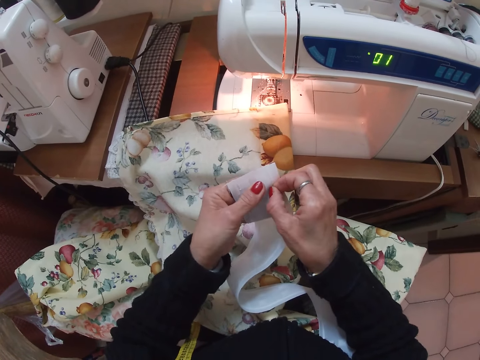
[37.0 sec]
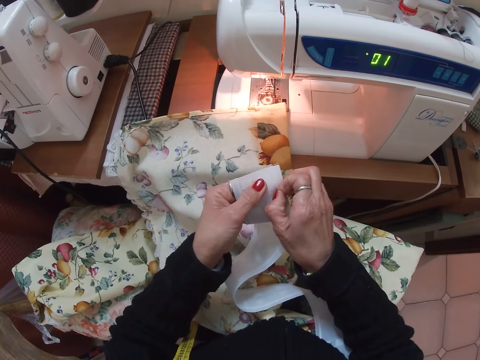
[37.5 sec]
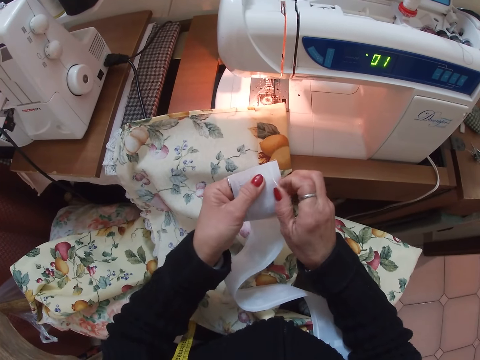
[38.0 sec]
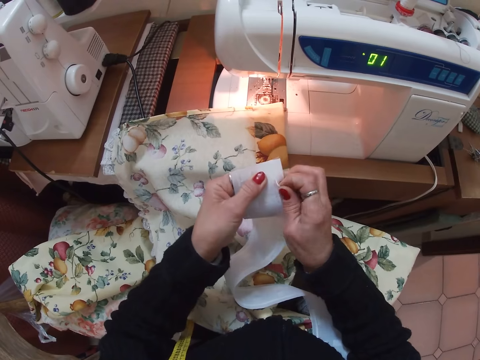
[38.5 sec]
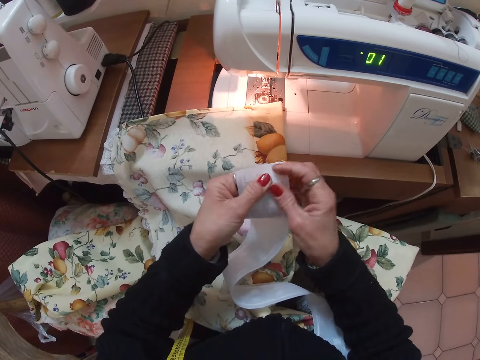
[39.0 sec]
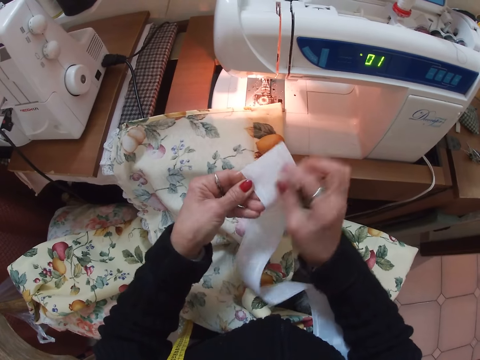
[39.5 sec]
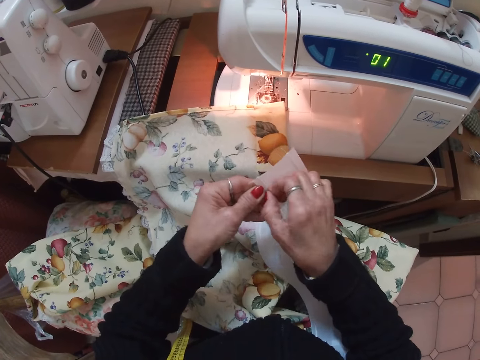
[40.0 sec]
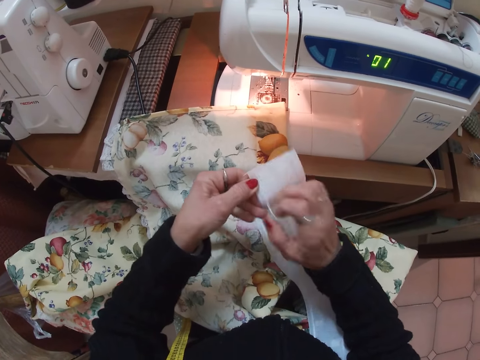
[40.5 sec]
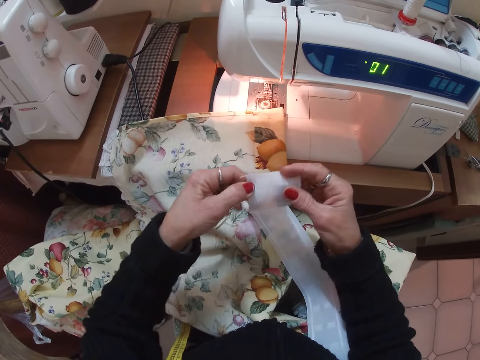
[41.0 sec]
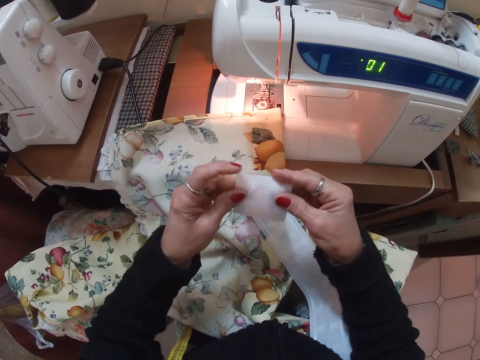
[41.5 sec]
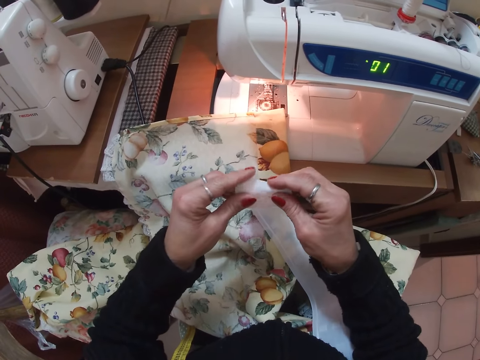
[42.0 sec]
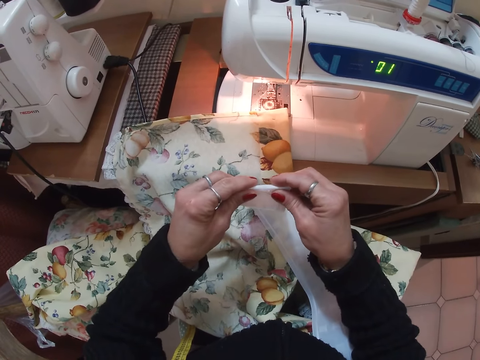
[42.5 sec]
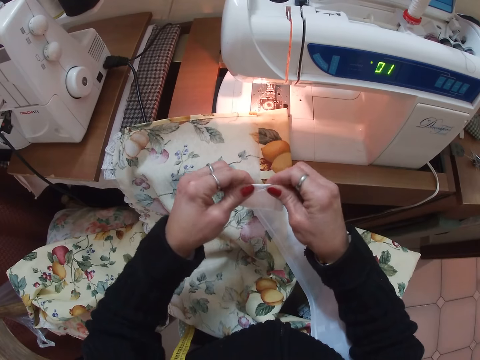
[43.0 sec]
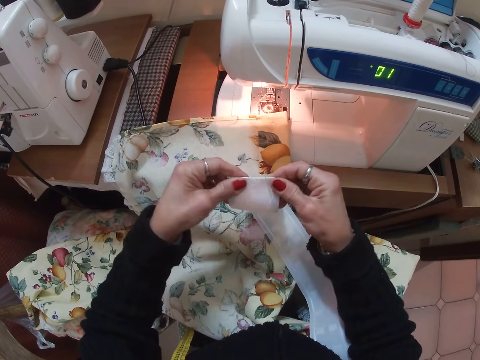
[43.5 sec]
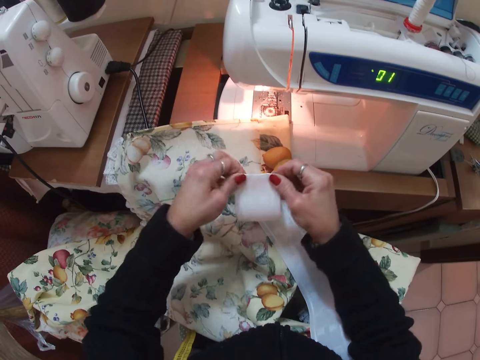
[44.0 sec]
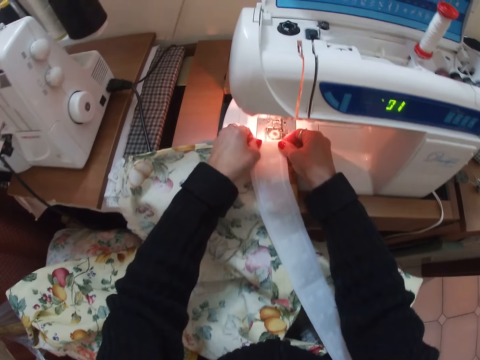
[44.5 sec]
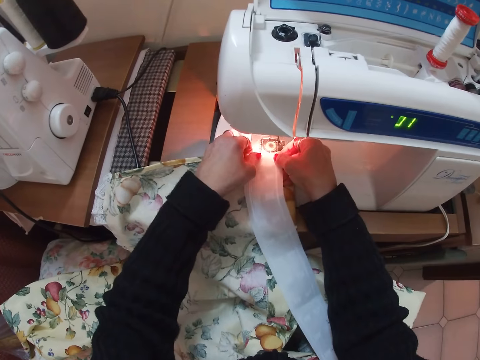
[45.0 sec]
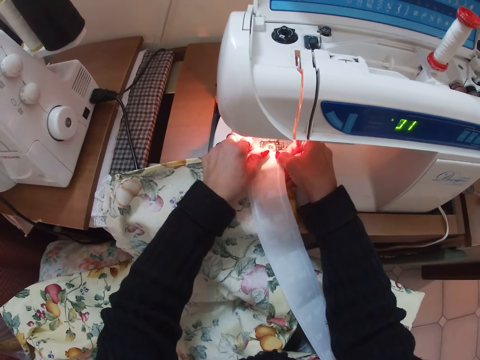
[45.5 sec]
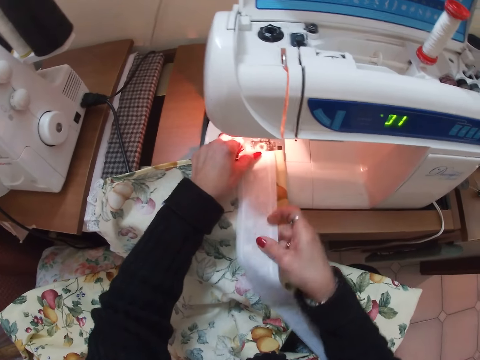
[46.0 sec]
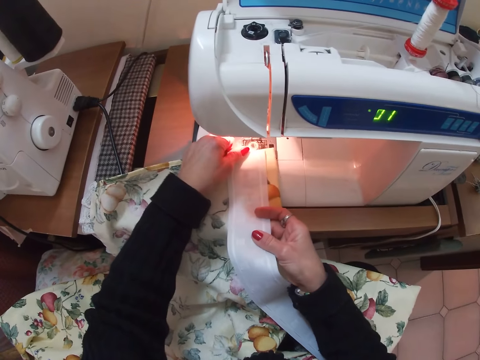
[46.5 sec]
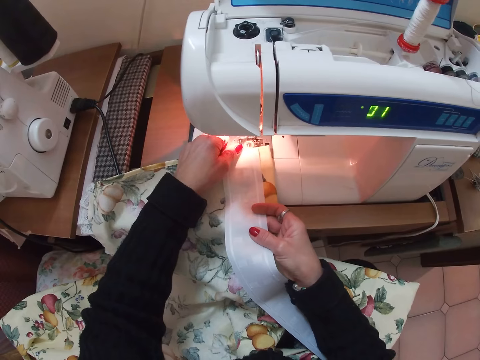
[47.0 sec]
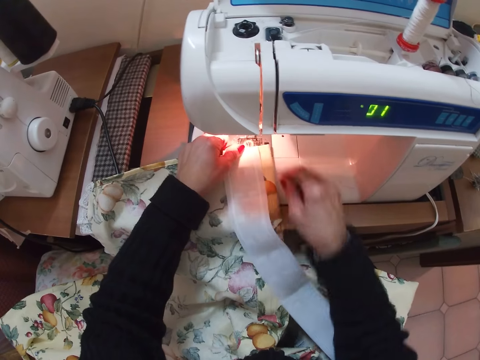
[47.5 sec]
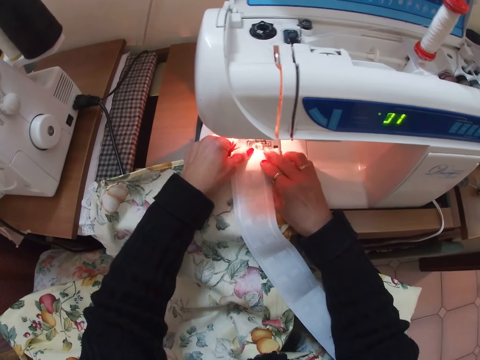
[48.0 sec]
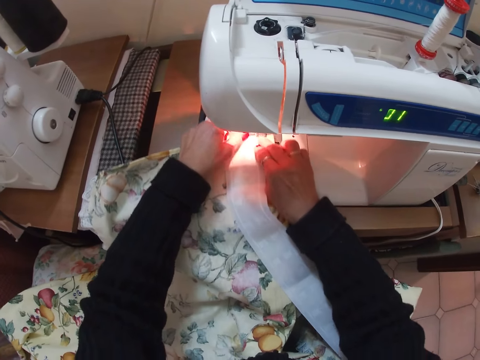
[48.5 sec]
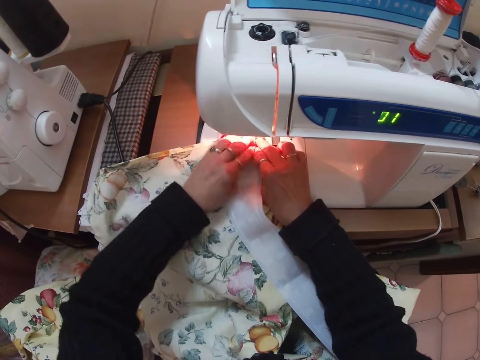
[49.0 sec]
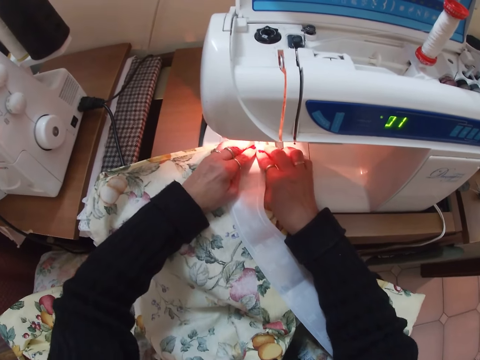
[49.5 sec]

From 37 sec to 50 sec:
The camera wearer picks out threads from the white piece of cloth with her right hand. She folds the white piece of cloth with both her hands. She places the white piece of cloth on the larger piece of cloth under the presser foot. She aligns the white piece of cloth on the larger piece of cloth. She adjusts the cloth under the presser foot.

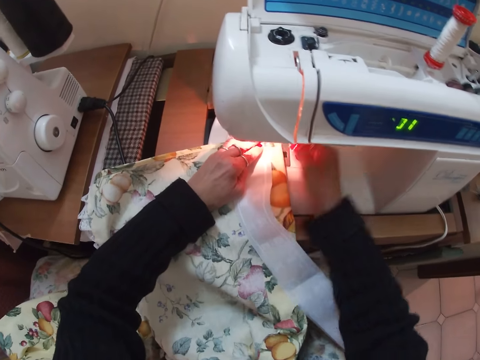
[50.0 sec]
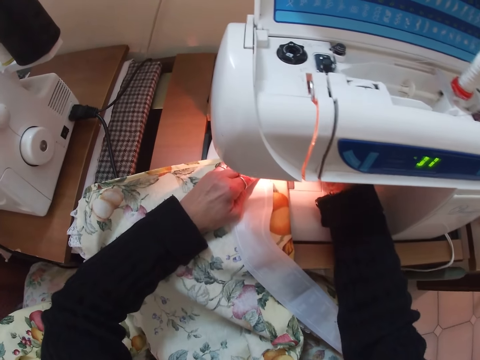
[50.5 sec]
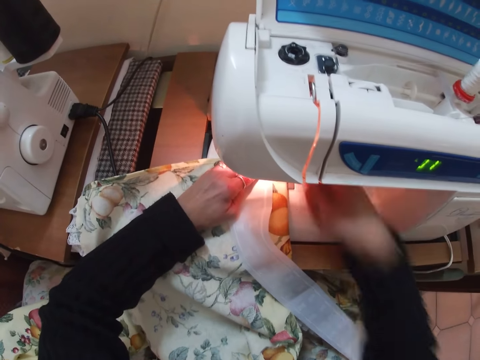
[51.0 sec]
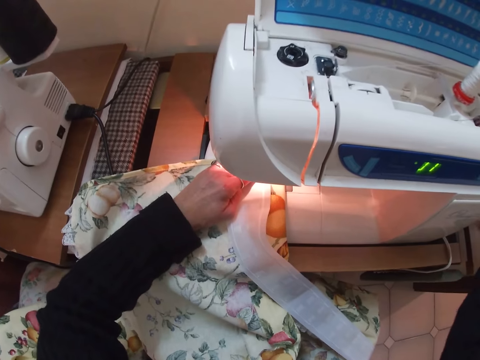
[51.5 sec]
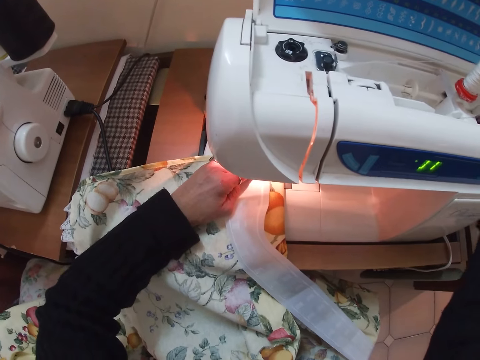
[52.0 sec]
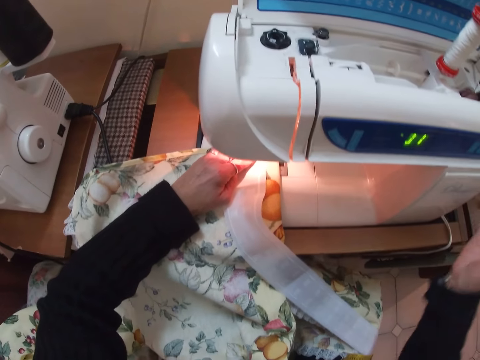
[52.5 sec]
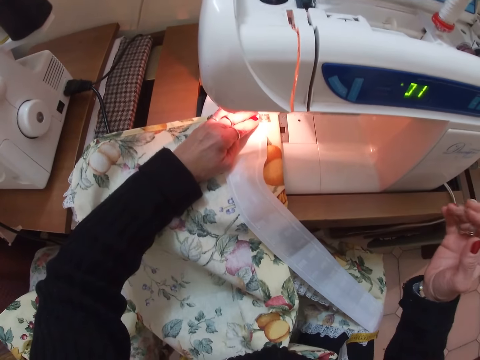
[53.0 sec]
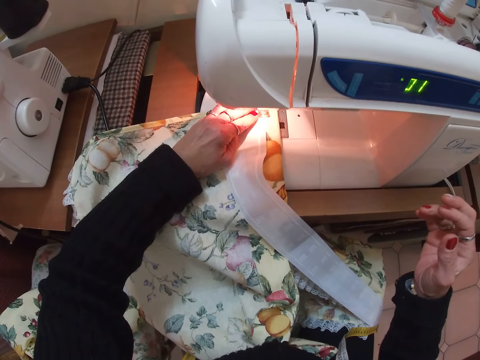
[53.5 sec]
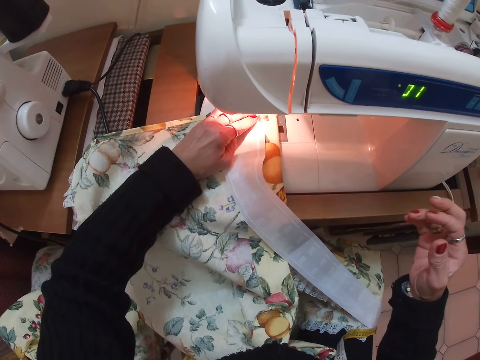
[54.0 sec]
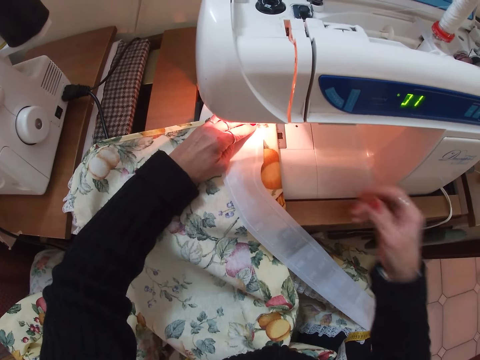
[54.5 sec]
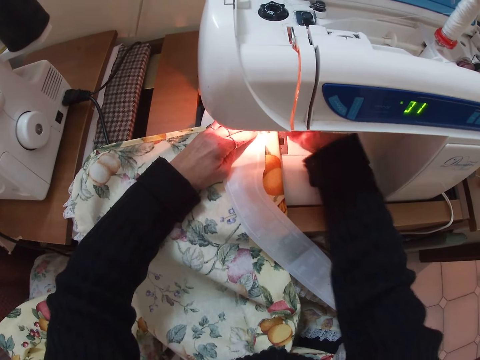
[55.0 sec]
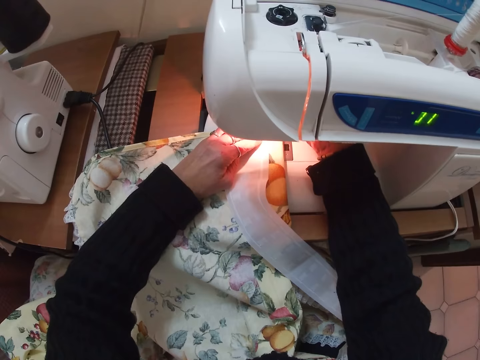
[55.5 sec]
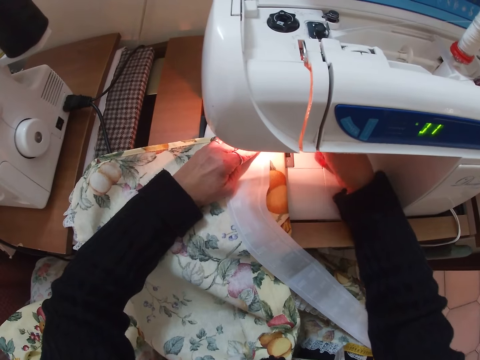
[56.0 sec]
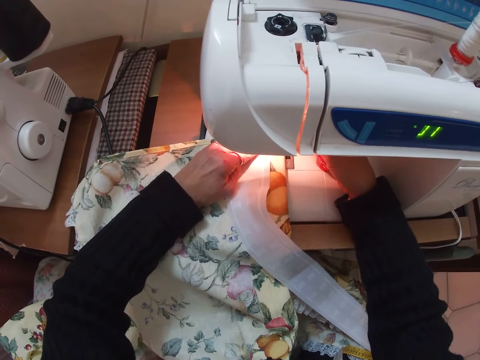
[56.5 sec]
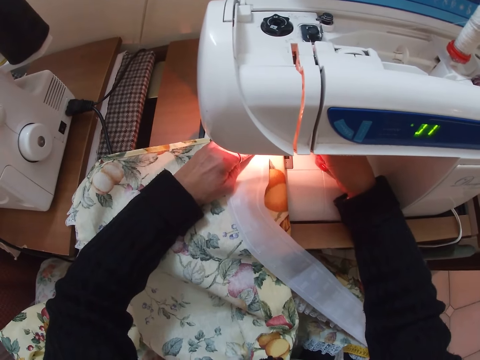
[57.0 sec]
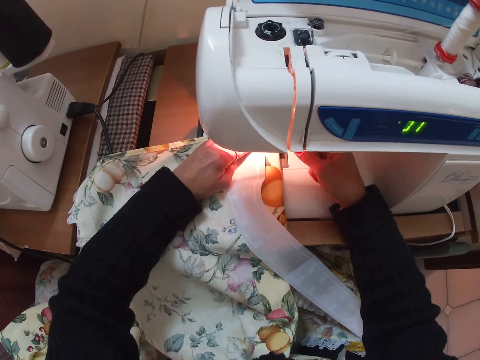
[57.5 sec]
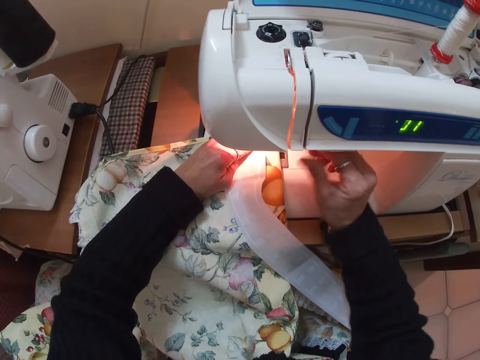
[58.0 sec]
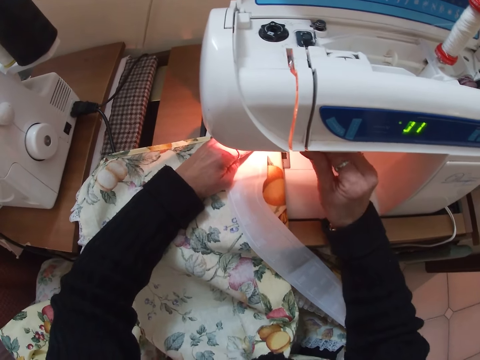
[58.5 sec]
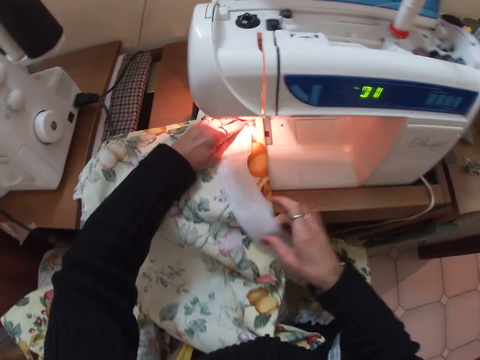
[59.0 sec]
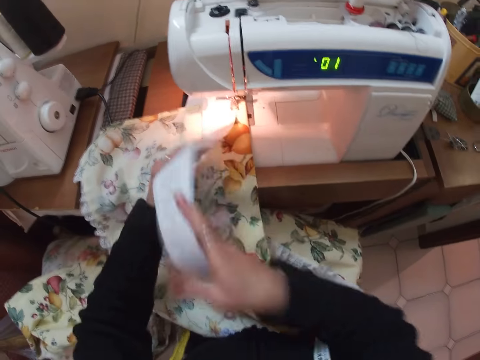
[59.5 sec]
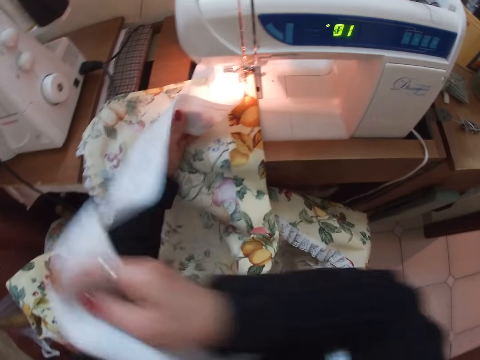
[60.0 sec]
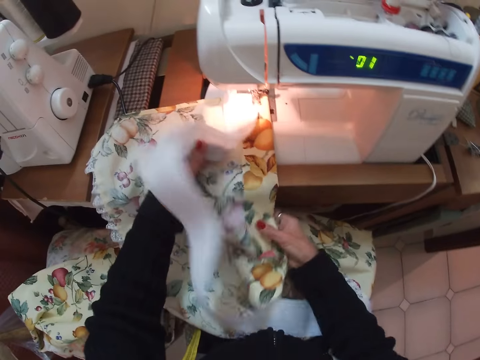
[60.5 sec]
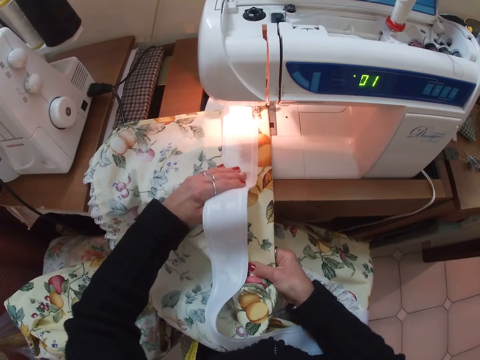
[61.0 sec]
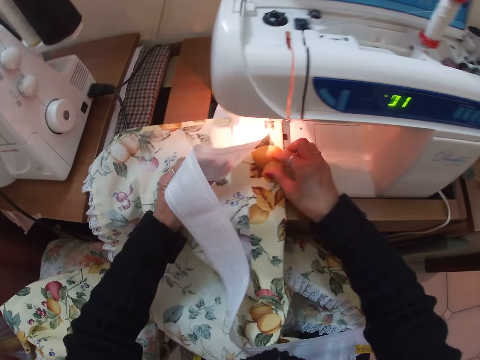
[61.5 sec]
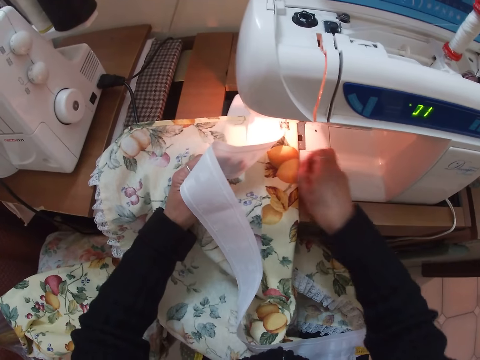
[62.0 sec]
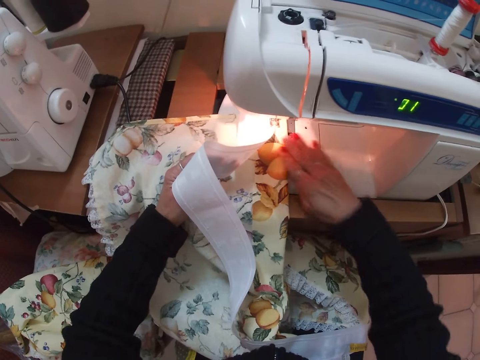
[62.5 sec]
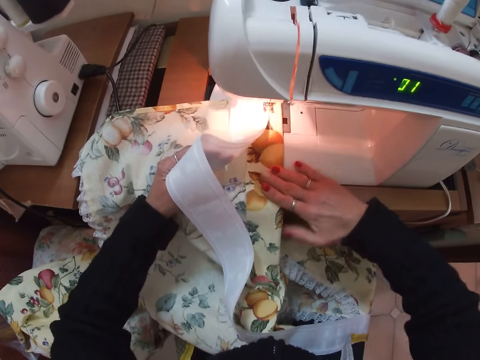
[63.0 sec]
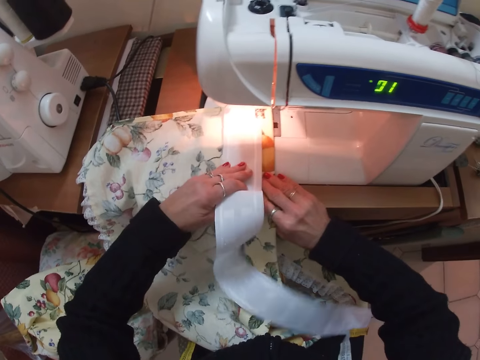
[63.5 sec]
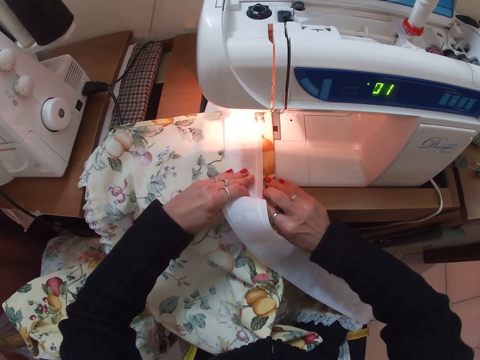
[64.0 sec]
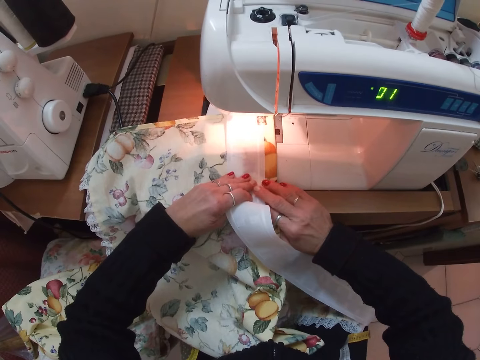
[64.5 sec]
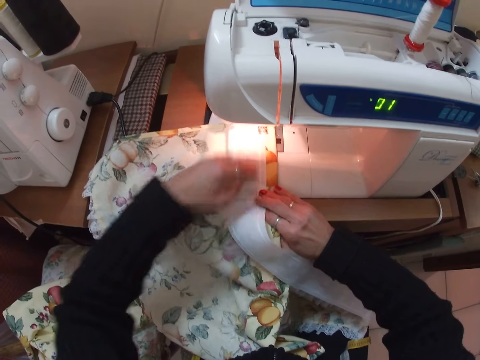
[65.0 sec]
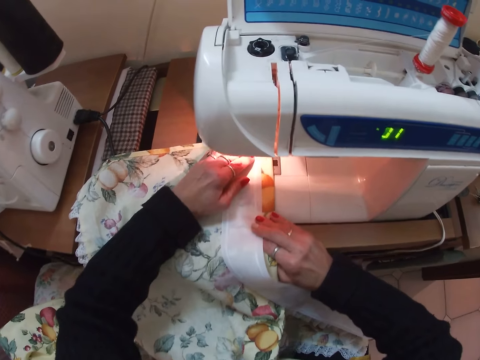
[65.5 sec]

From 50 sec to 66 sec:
The camera wearer touches something. She sews the pieces of cloth together with the sewing machine. She touches something. She aligns the white piece of cloth on the larger piece of cloth. She adjusts the cloth. She picks out threads from the larger piece of cloth with her right hand. She brushes the larger piece of cloth with her right hand. She aligns the white piece of cloth on the larger piece of cloth.
